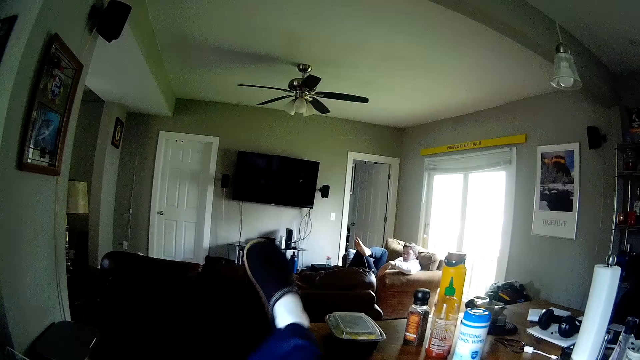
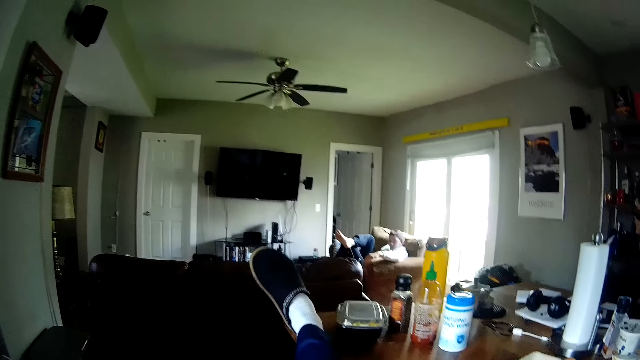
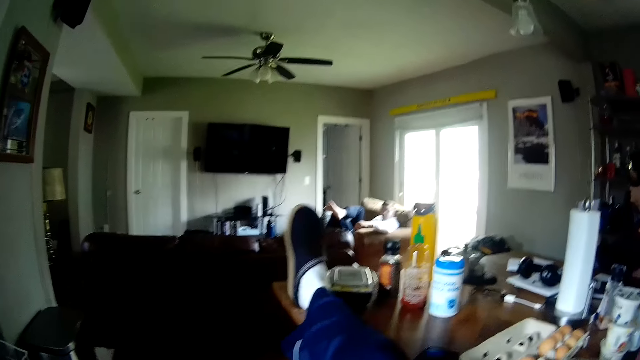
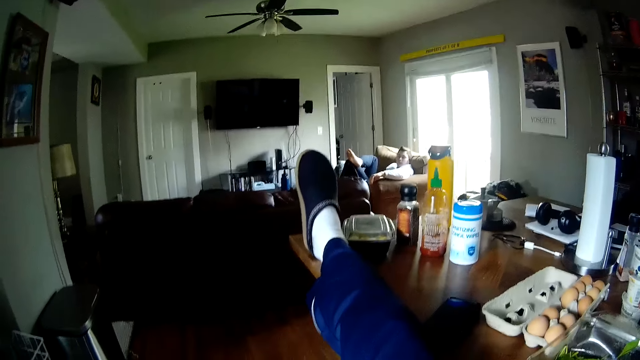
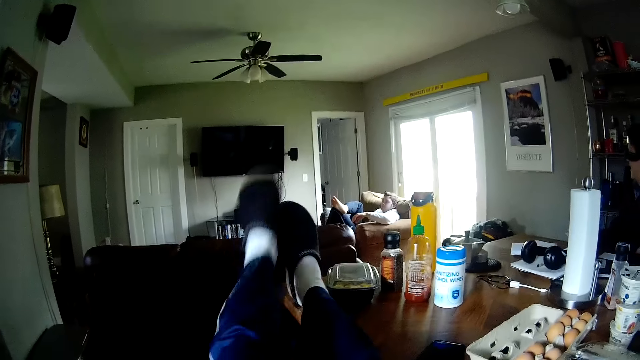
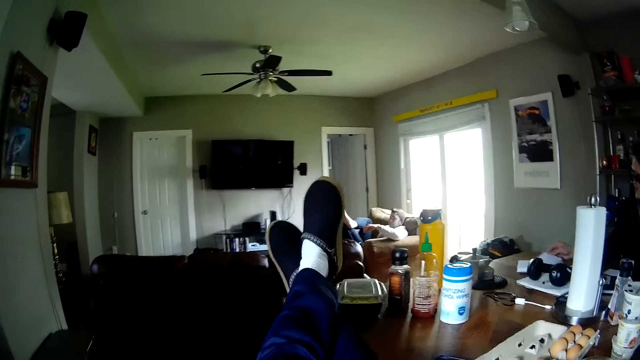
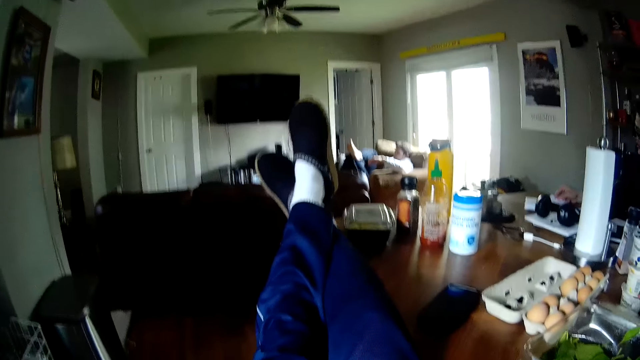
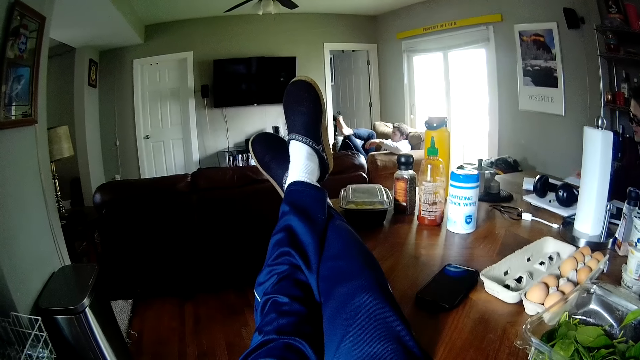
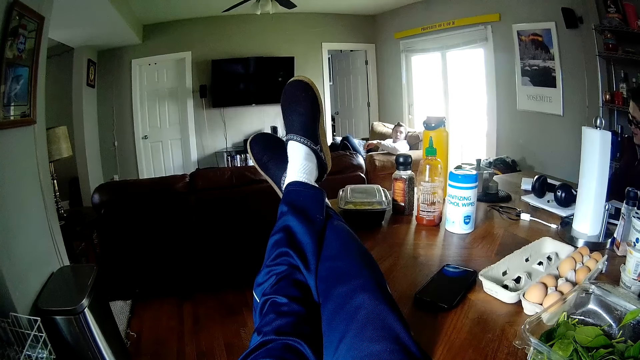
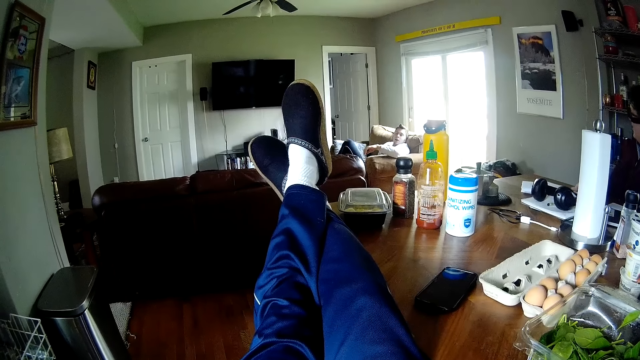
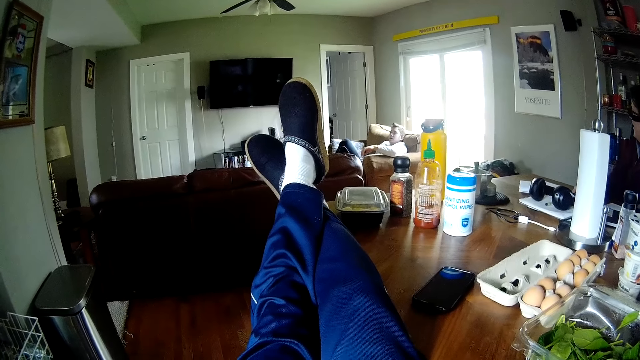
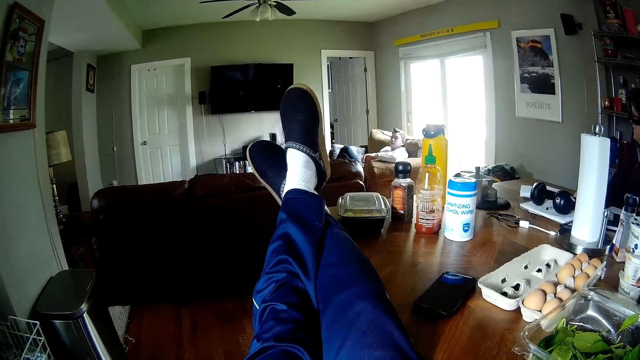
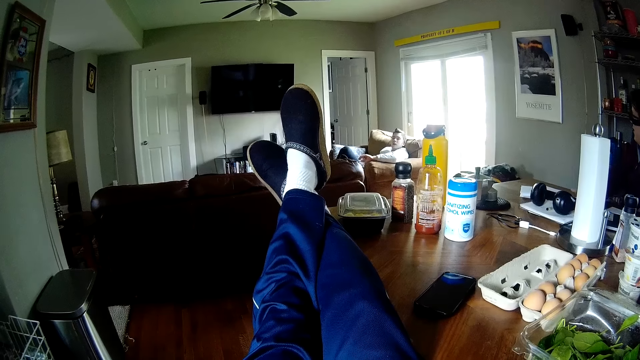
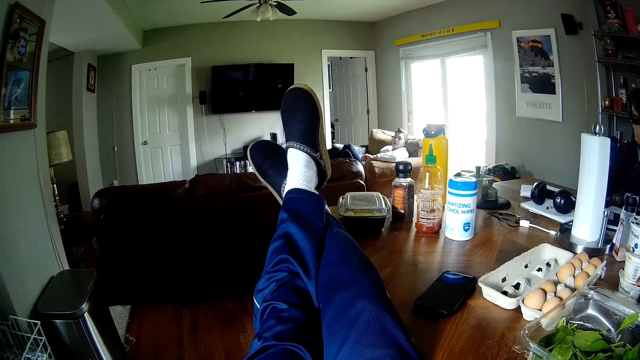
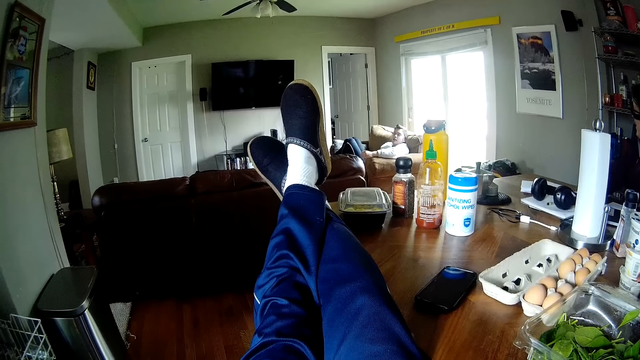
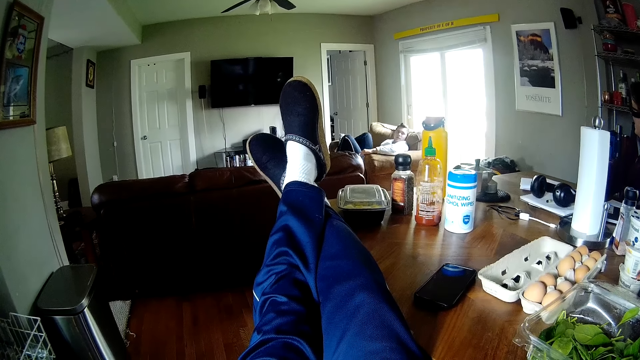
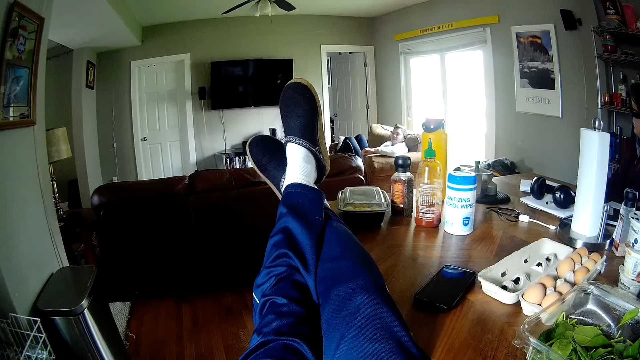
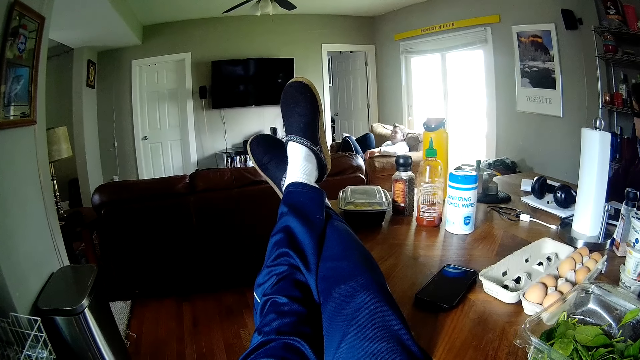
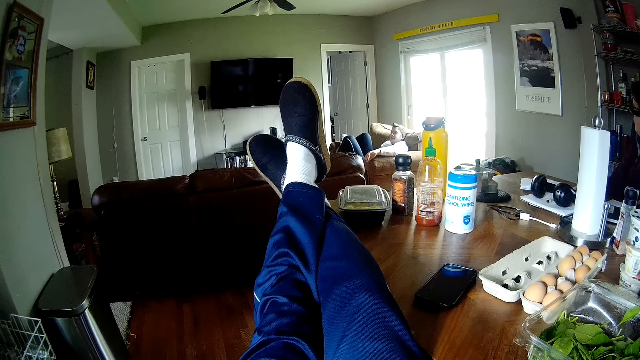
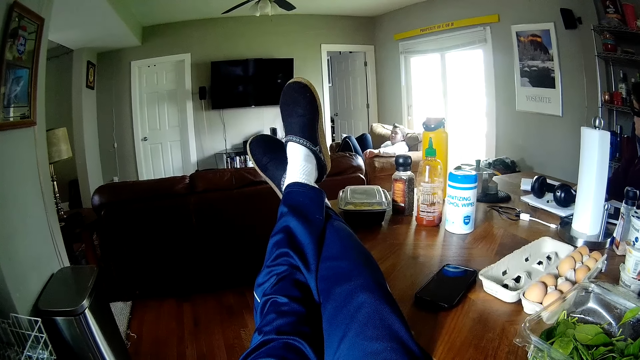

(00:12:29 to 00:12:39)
The camera wearer places his right leg on the table. He puts his left leg across his right leg on the table. A man interacts with another man. The first man plays a card game with the other man. The camera wearer stares at a person. The person talks to a man and the camera wearer.

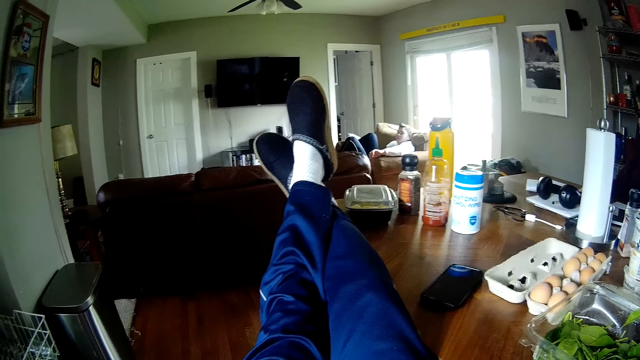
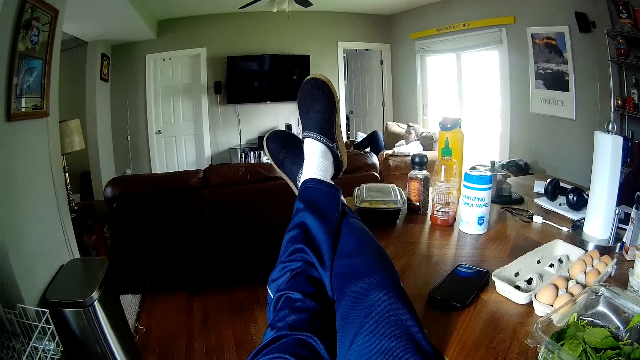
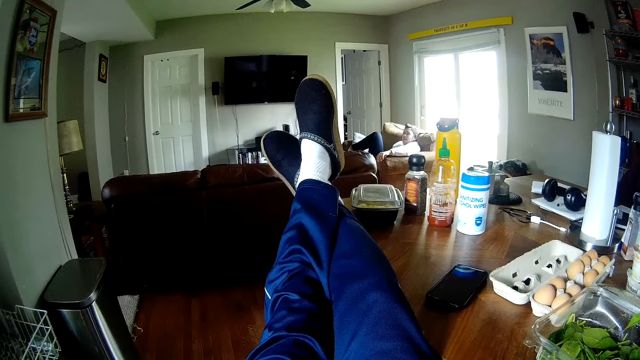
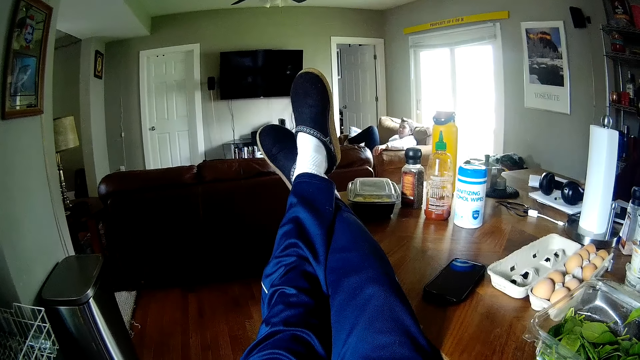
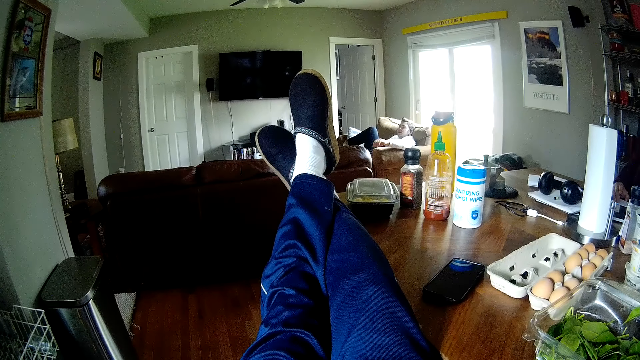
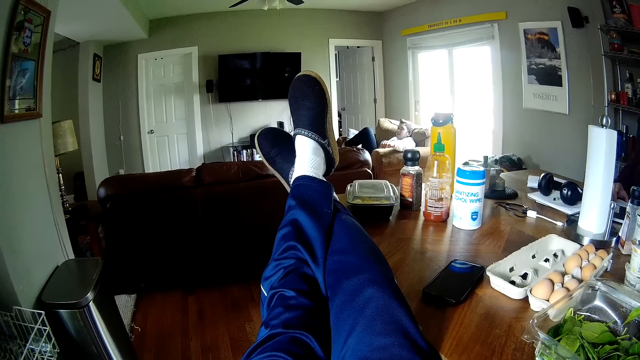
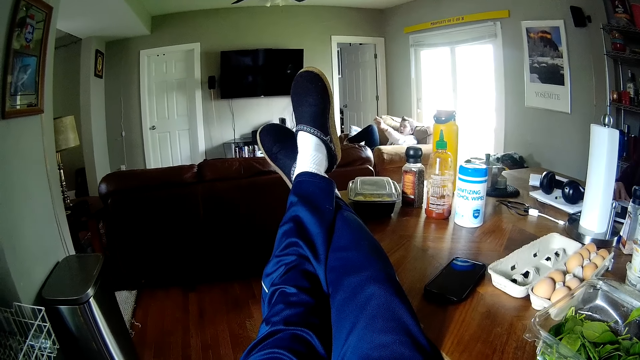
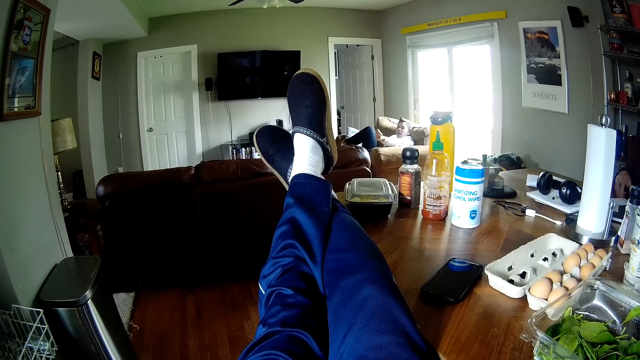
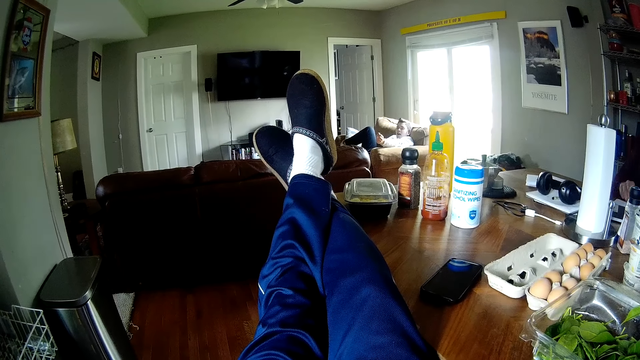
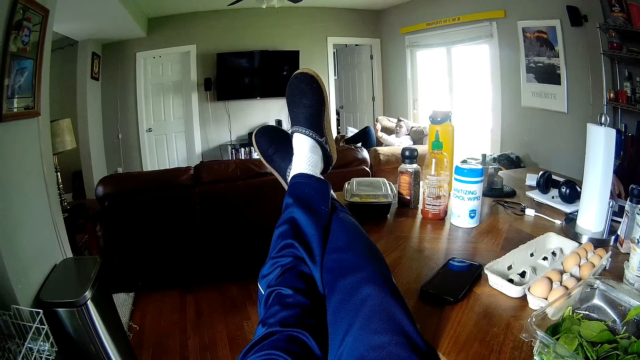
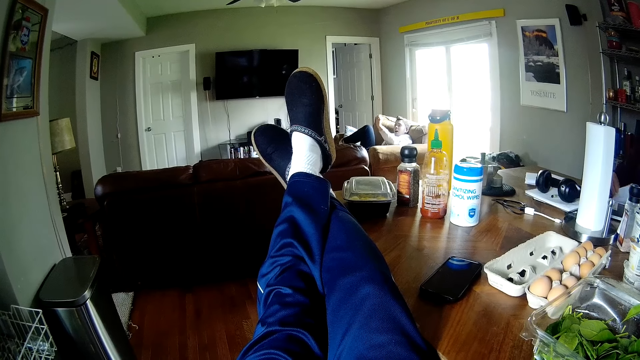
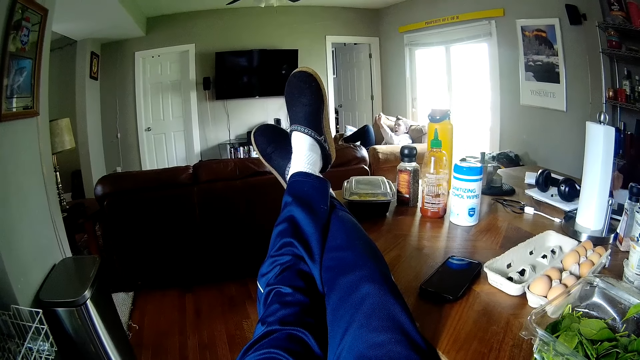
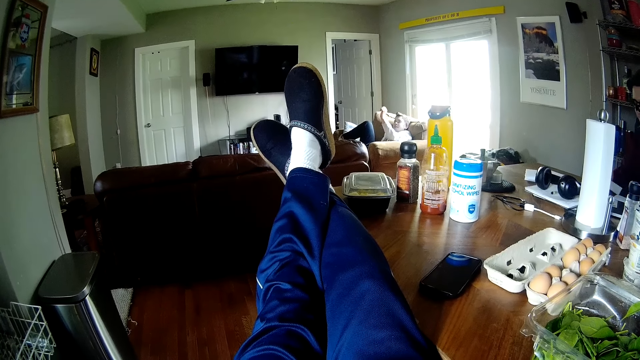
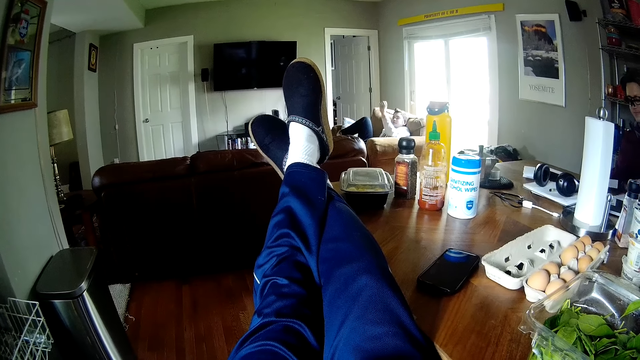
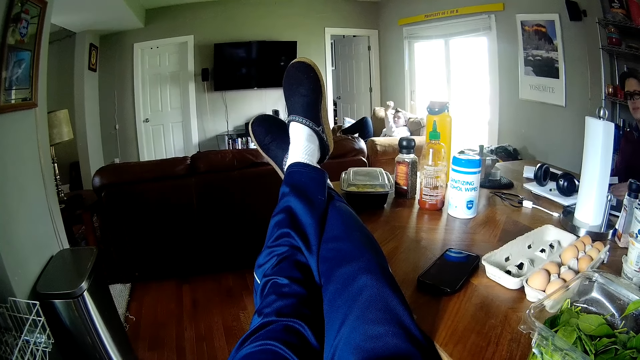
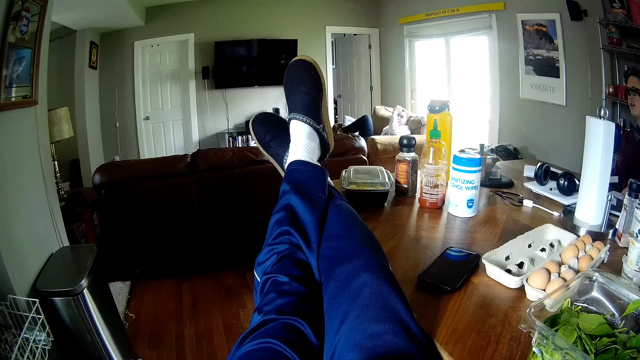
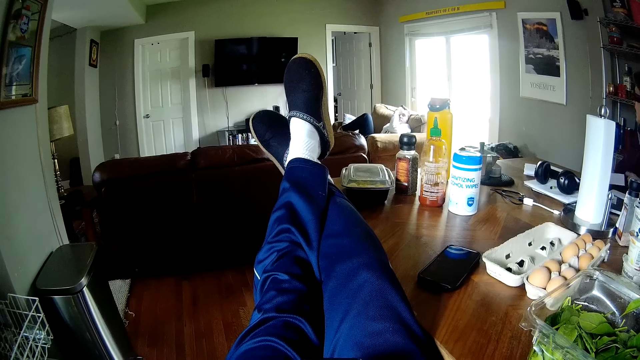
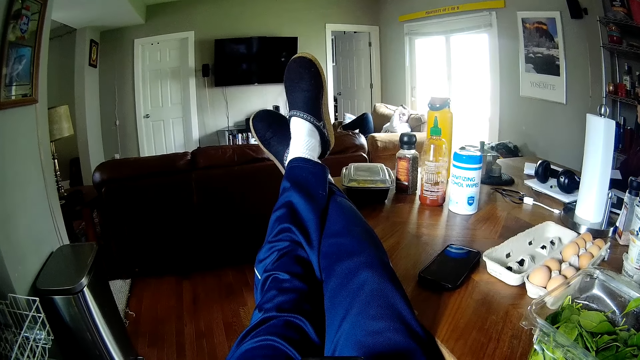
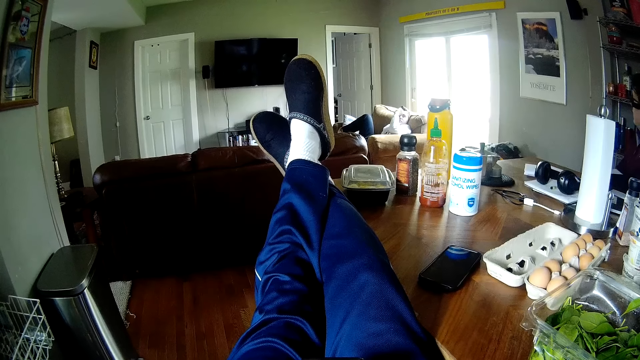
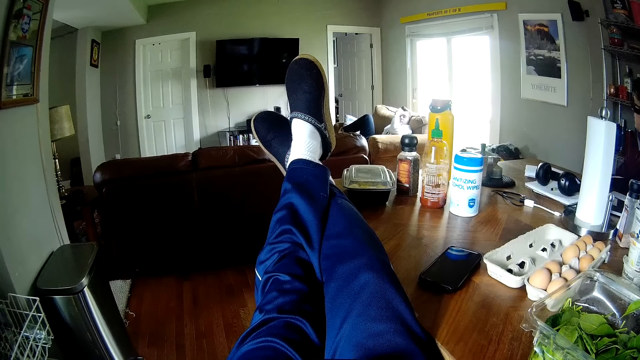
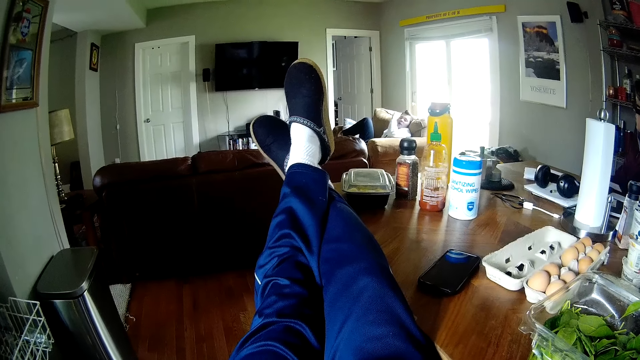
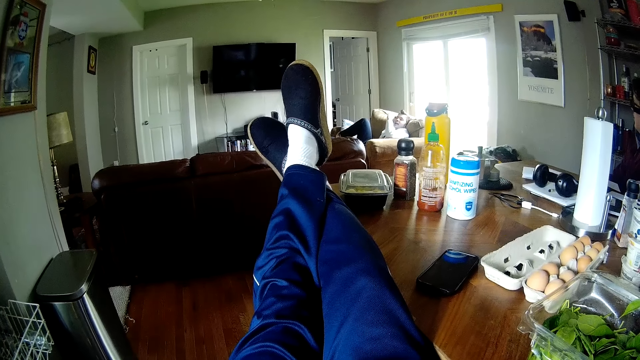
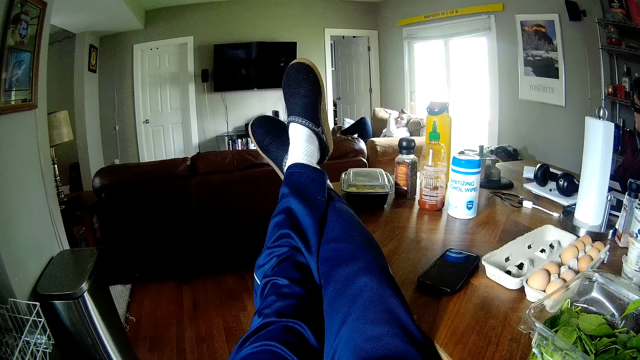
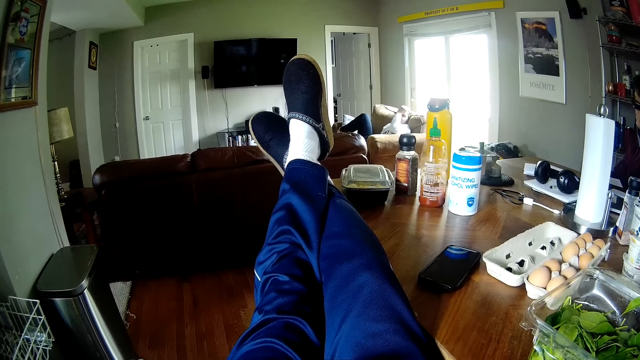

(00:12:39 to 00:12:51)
A person touches the pieces of paper on the table.
